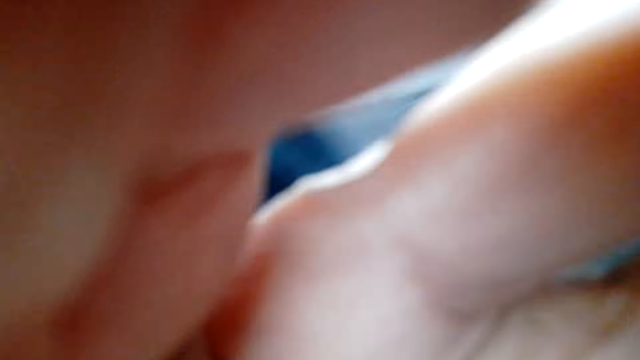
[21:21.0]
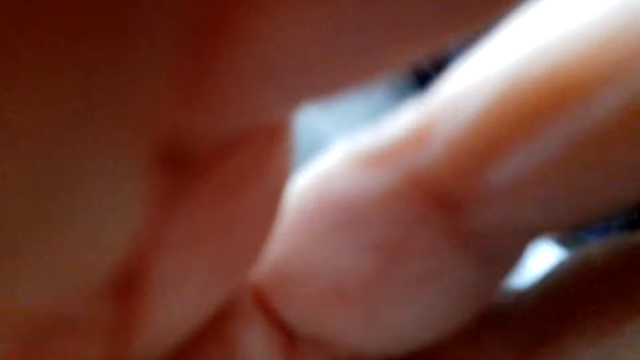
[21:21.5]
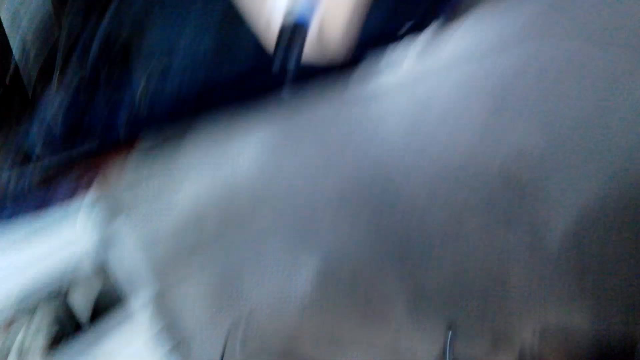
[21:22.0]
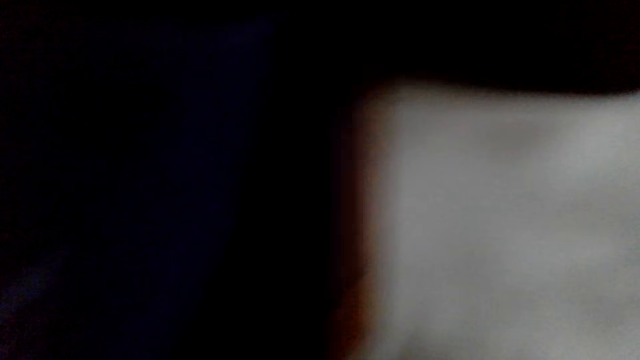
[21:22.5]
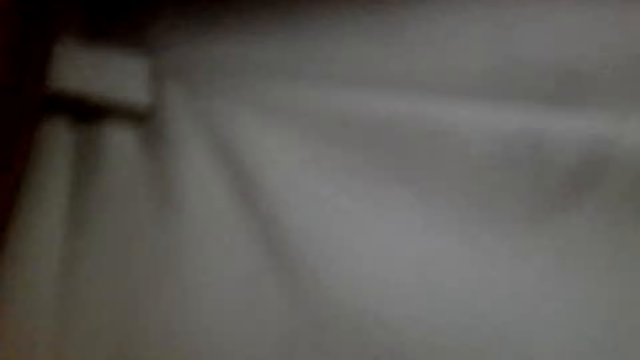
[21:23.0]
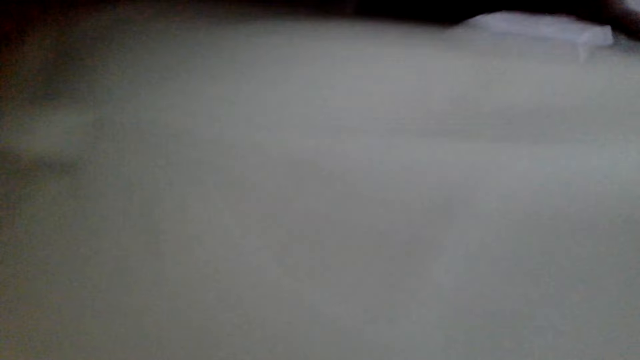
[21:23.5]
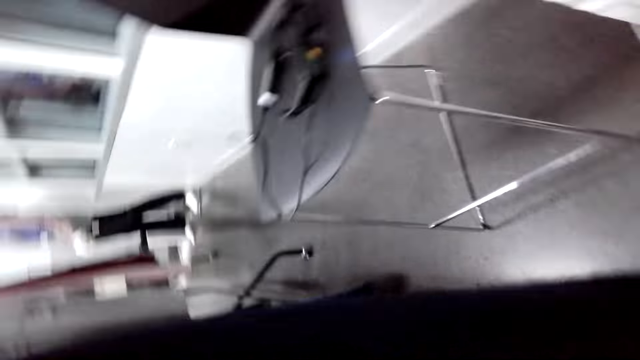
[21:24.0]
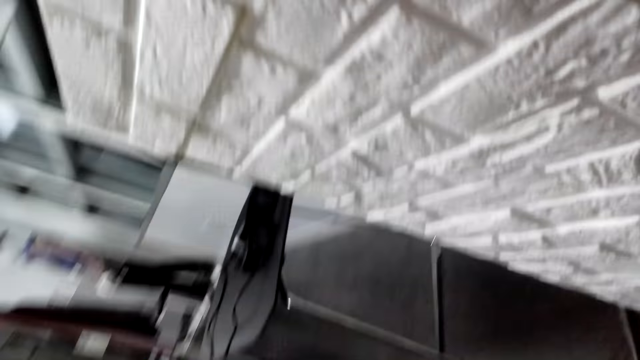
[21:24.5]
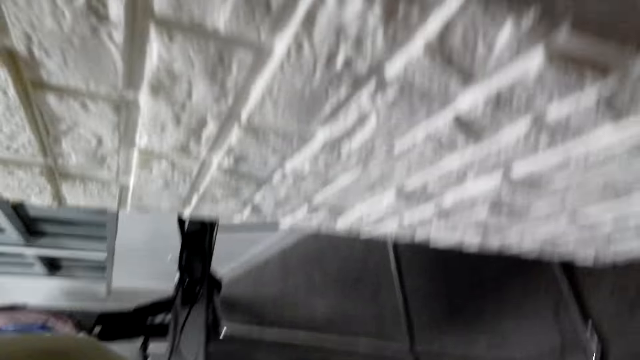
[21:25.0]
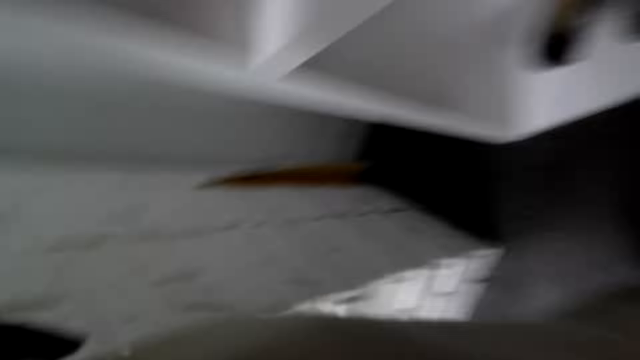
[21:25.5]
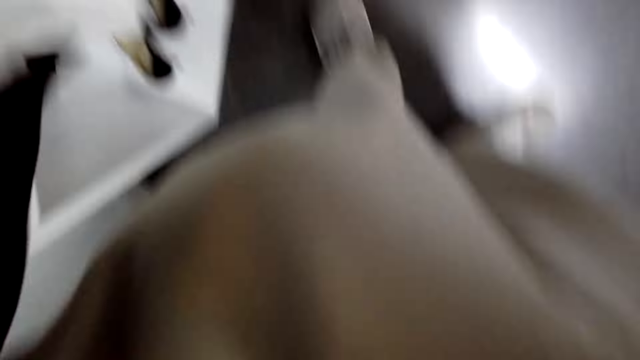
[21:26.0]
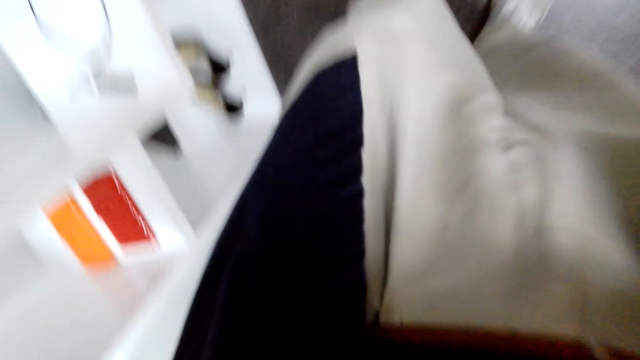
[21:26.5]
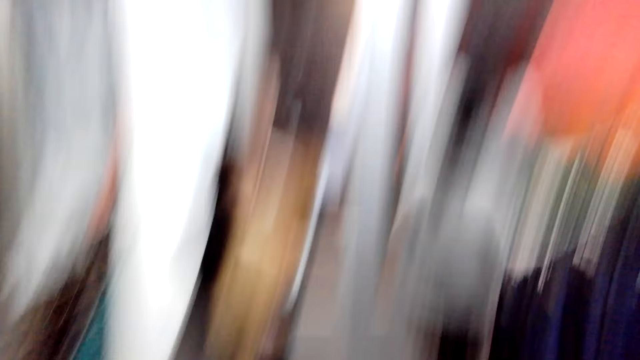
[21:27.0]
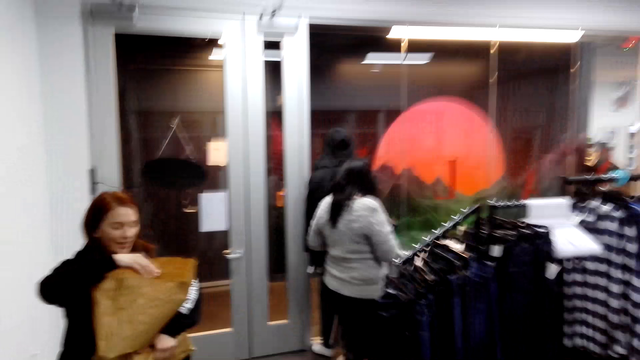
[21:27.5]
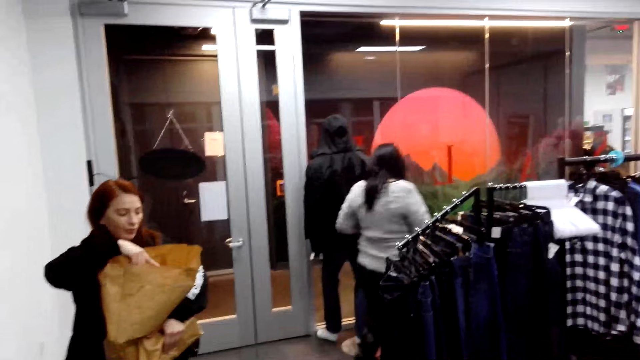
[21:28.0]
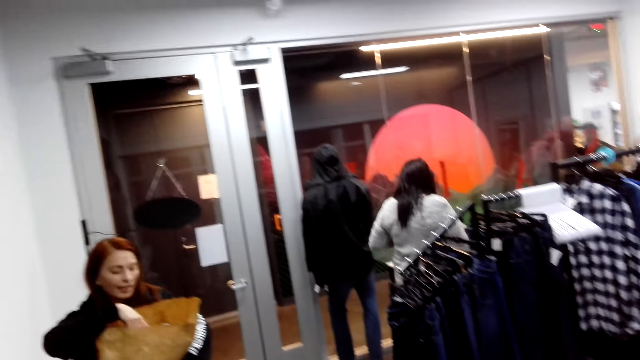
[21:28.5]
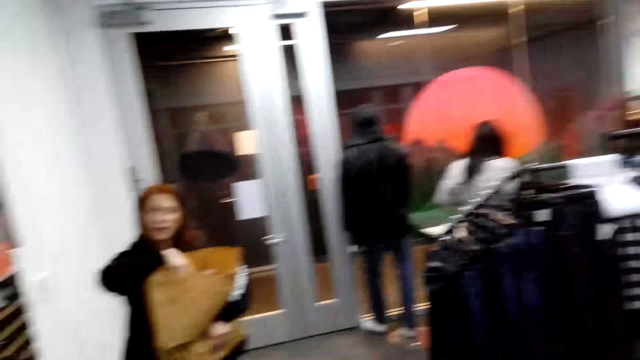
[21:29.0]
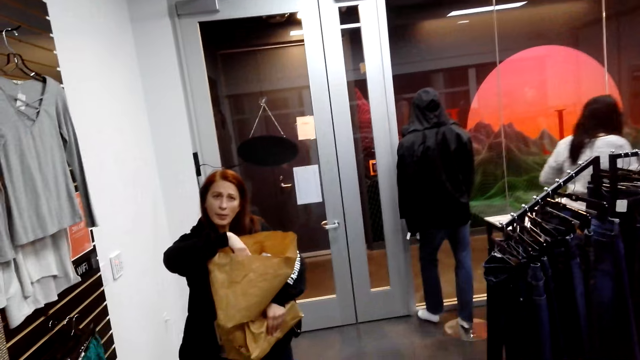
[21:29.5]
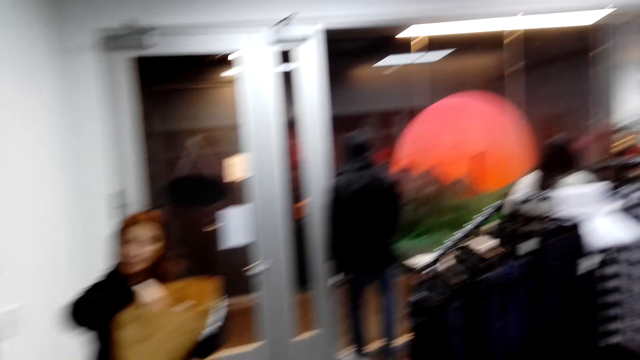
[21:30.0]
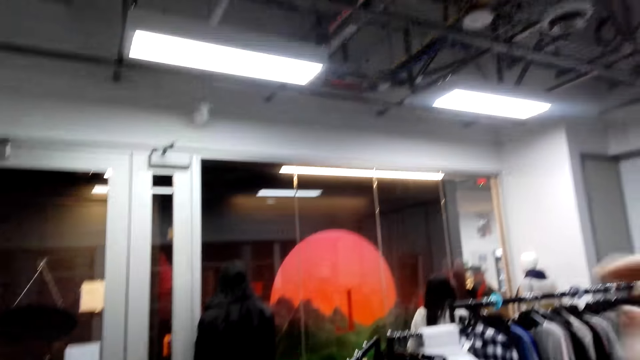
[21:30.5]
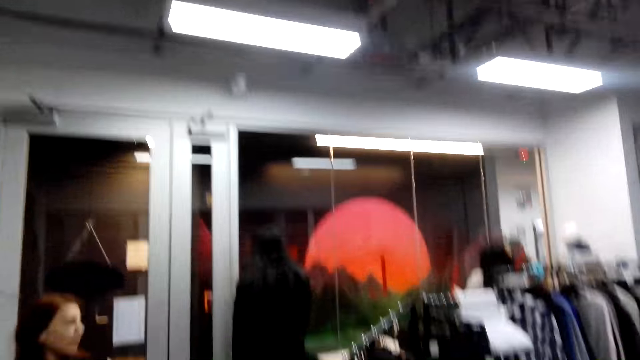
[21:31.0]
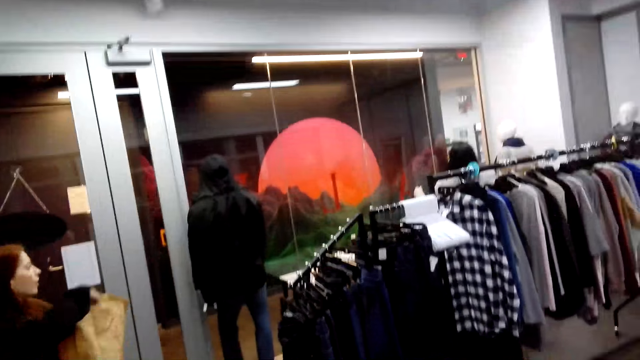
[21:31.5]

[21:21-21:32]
The camera wearer adjusts the camera. They remove the camera. A lady steps forward. Another lady looks at the packet.
